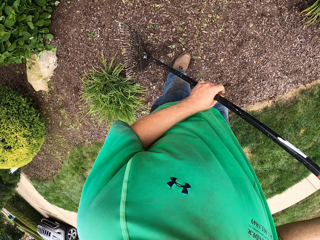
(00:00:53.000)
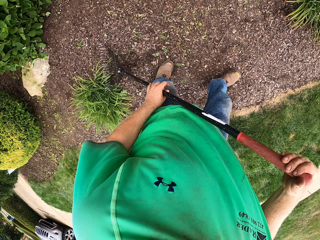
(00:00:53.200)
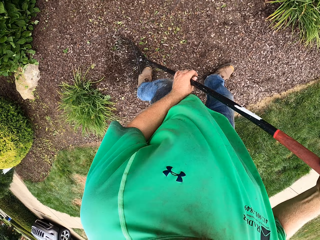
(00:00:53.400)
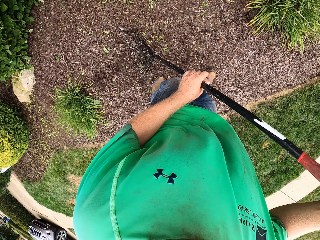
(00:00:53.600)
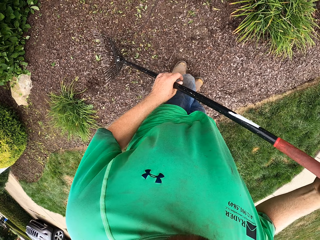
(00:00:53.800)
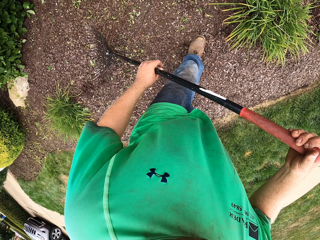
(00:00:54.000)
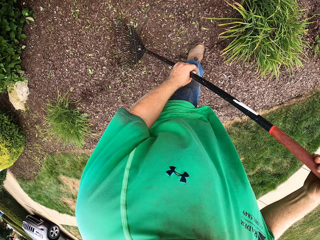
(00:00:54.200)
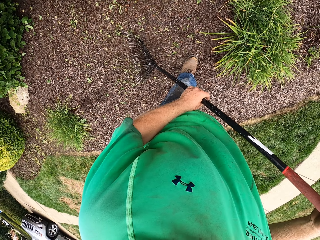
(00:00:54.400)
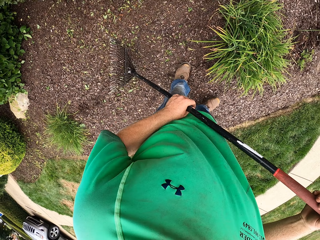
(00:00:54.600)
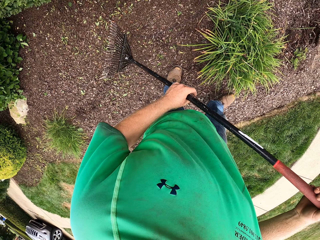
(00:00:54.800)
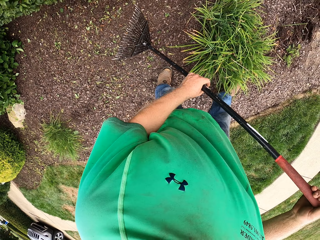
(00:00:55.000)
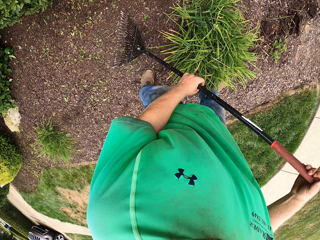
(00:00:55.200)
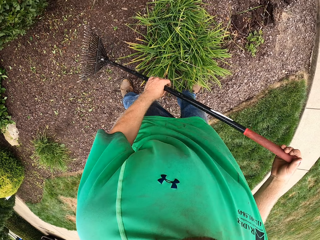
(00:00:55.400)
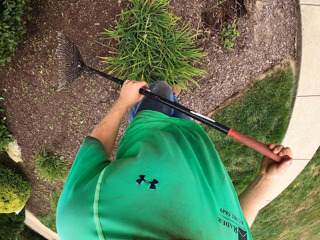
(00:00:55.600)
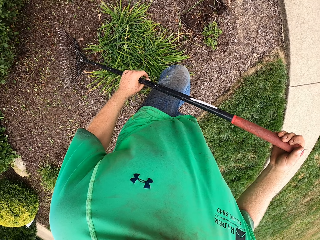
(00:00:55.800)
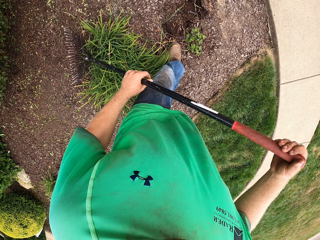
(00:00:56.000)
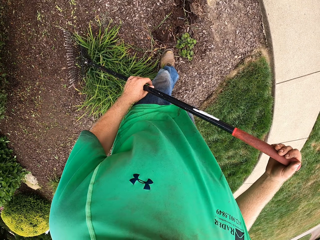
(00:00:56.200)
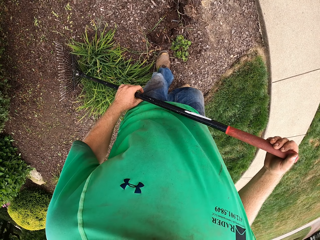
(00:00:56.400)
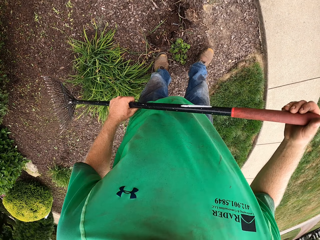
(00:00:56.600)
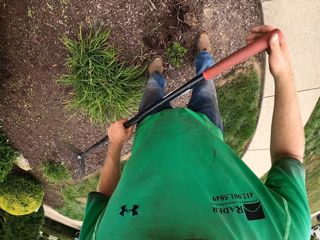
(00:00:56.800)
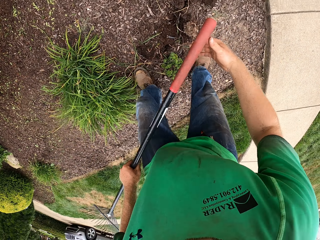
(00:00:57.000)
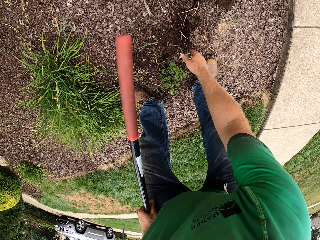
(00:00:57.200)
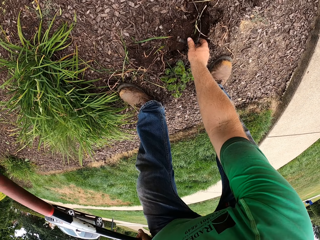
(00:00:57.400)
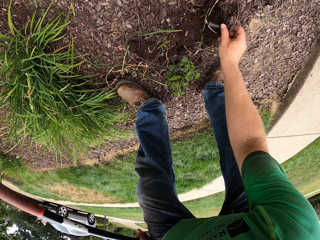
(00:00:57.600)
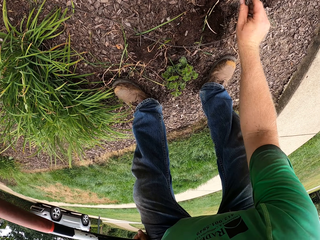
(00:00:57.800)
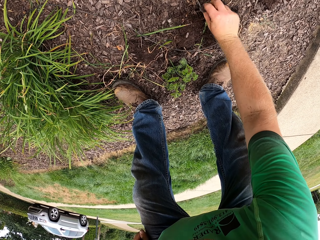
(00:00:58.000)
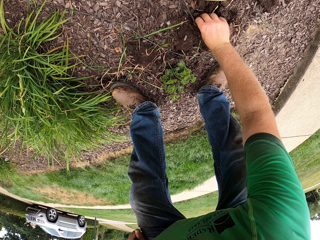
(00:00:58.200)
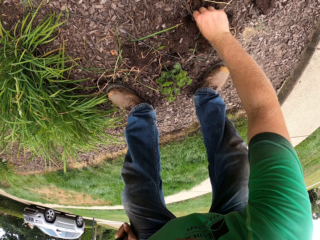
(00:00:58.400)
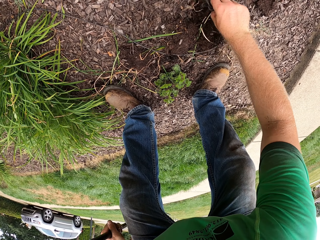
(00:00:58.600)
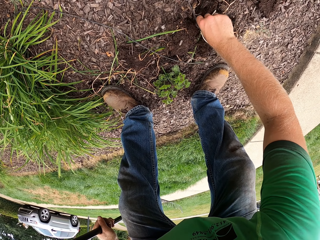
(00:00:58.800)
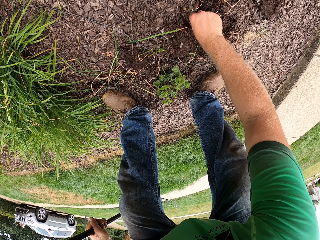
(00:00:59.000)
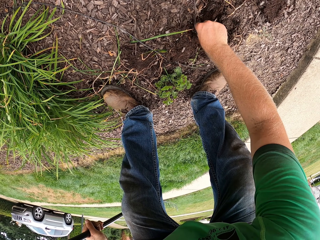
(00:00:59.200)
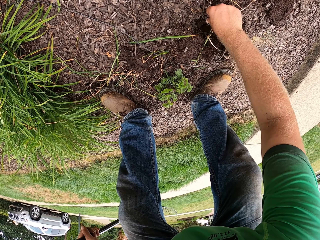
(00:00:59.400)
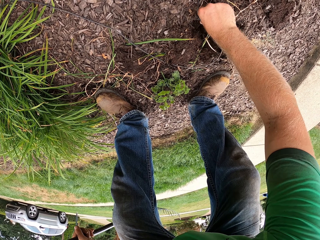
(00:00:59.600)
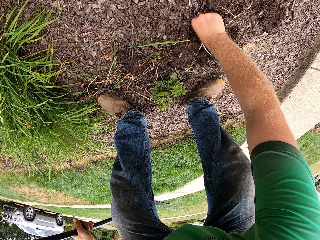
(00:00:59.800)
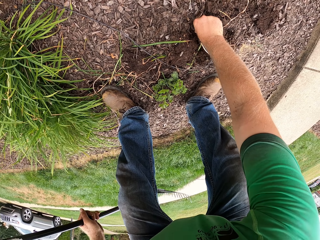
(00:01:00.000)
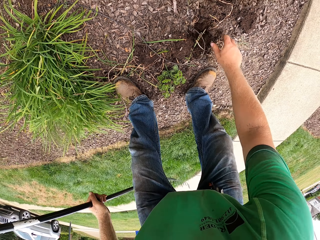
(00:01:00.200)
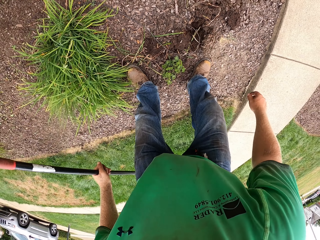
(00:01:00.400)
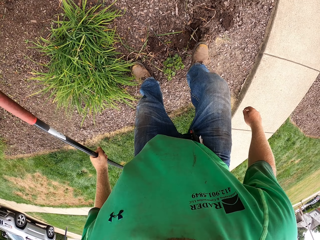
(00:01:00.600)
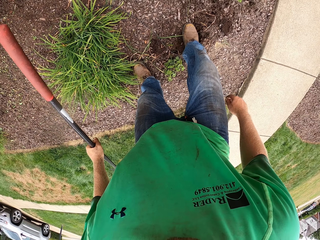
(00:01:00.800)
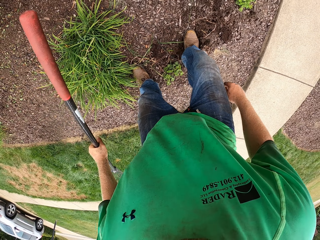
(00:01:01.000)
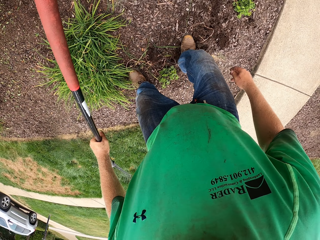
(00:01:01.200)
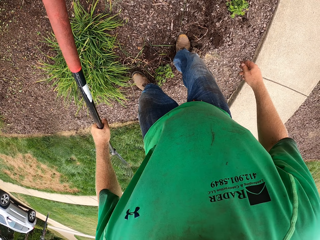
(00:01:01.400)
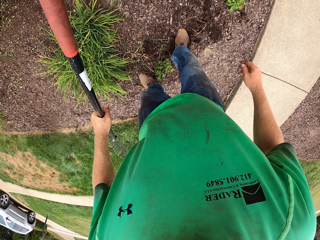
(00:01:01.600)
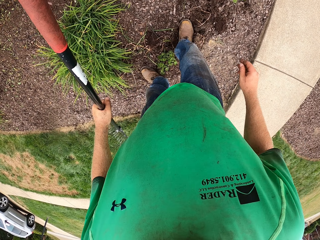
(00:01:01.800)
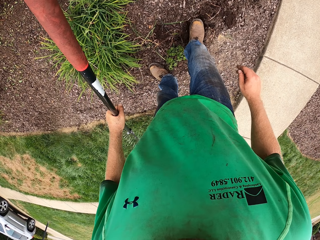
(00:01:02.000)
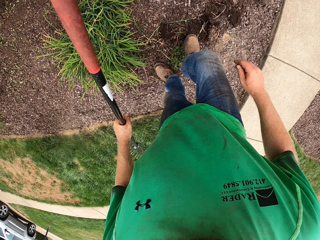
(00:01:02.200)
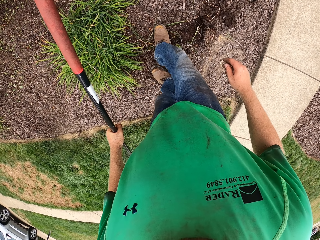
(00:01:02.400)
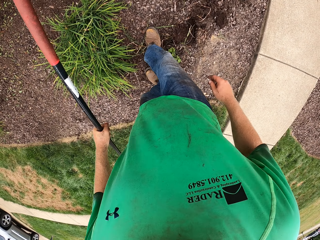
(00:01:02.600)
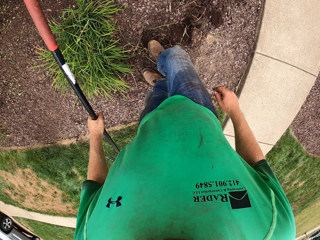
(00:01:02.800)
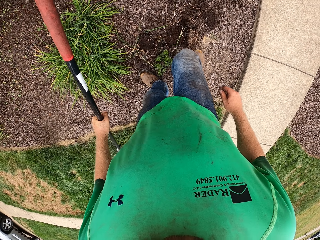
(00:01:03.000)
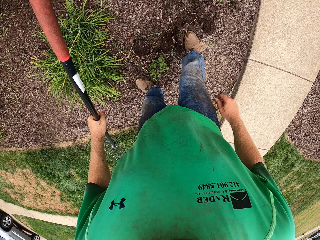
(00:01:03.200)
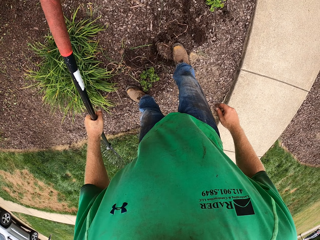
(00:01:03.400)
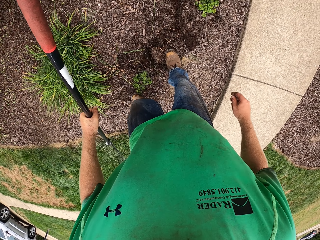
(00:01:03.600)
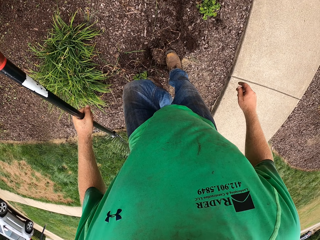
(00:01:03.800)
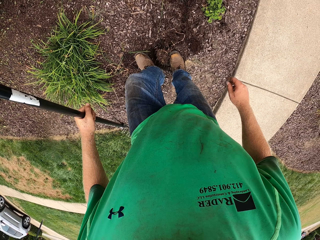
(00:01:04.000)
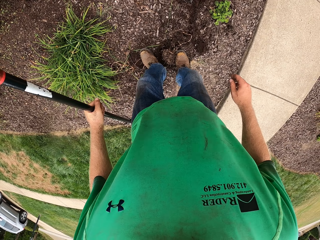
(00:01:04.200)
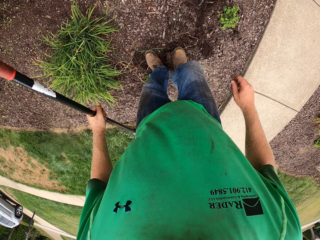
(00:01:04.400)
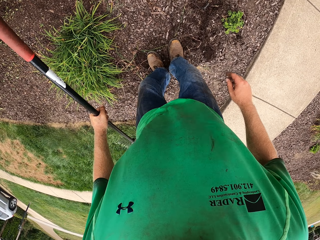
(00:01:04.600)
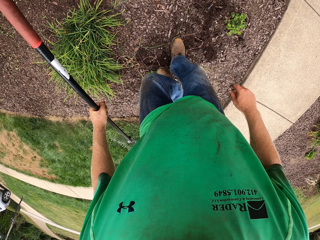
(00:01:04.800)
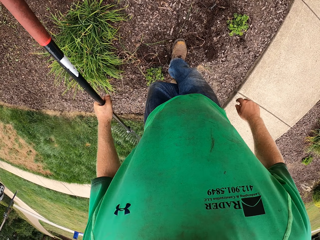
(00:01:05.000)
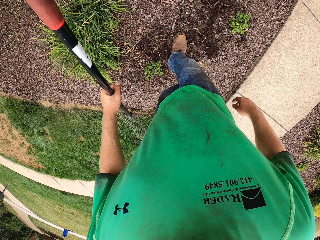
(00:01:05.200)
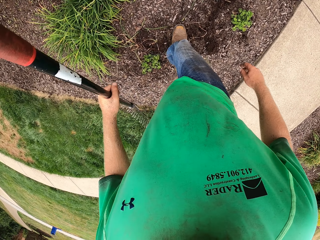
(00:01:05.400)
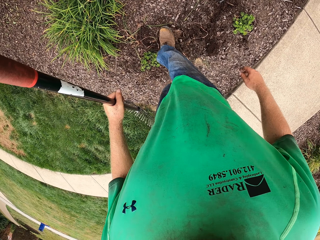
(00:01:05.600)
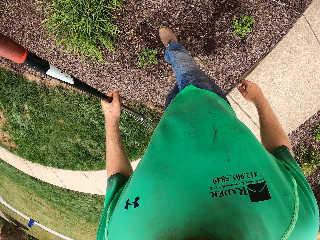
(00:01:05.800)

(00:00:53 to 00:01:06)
The camera wearer examines the wire on the ground with his right hand. He adjusts the cable on the ground. He stomps on the wire on the ground with both legs.

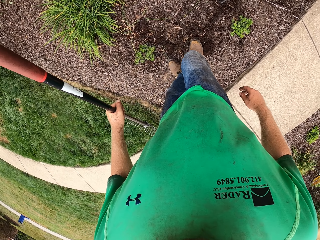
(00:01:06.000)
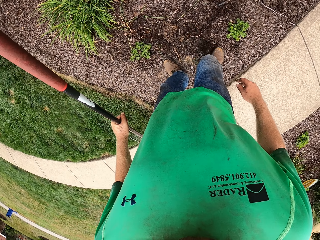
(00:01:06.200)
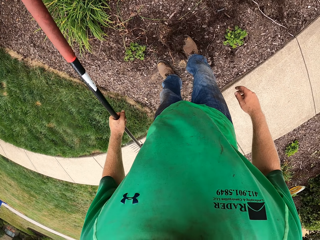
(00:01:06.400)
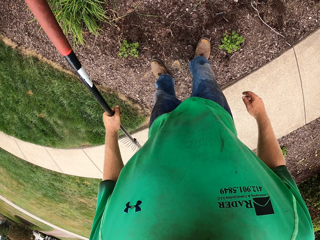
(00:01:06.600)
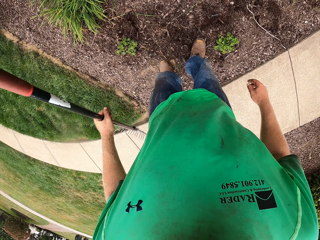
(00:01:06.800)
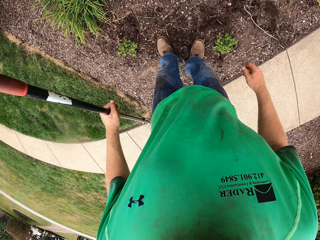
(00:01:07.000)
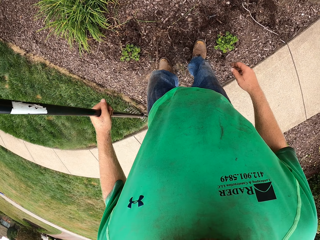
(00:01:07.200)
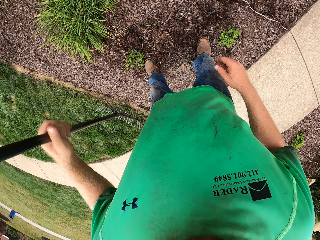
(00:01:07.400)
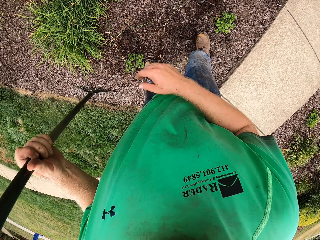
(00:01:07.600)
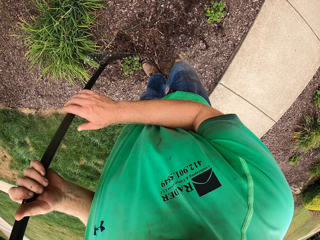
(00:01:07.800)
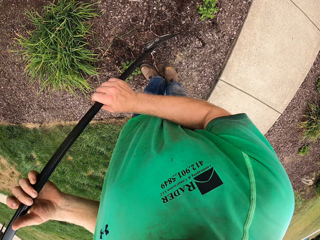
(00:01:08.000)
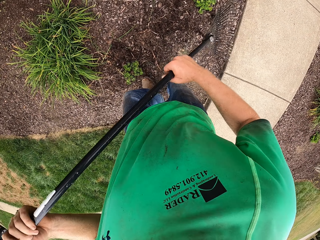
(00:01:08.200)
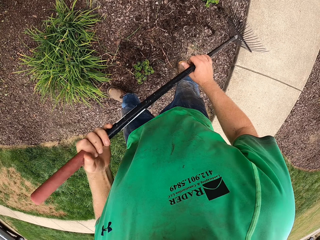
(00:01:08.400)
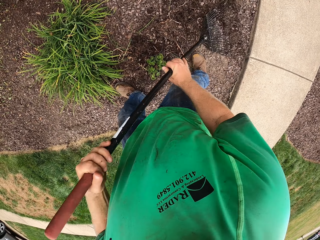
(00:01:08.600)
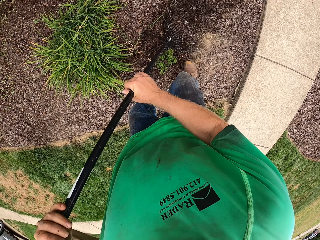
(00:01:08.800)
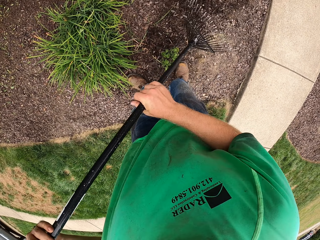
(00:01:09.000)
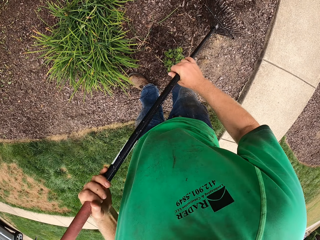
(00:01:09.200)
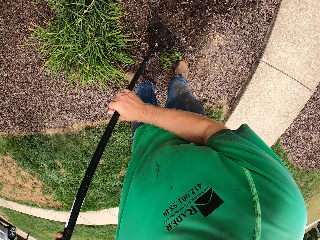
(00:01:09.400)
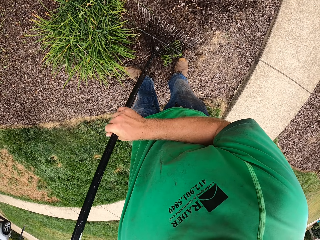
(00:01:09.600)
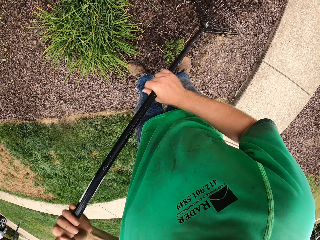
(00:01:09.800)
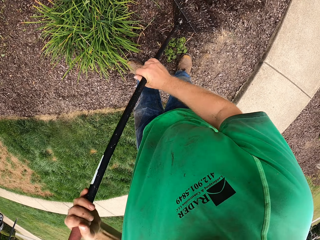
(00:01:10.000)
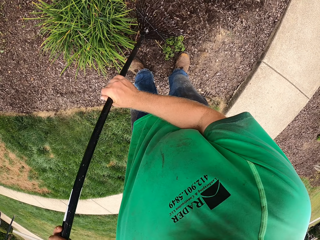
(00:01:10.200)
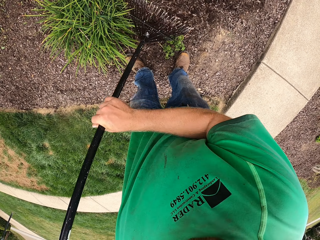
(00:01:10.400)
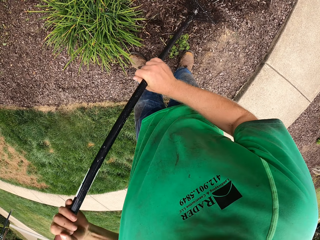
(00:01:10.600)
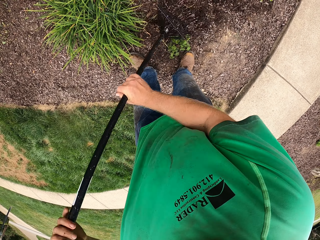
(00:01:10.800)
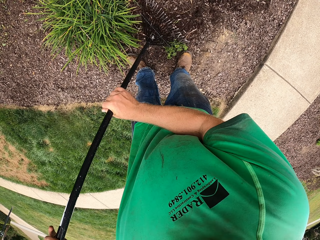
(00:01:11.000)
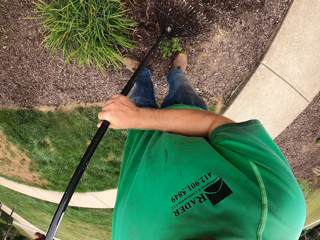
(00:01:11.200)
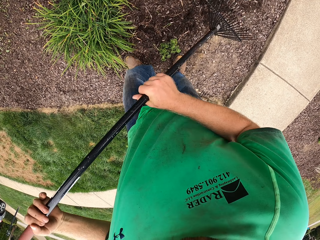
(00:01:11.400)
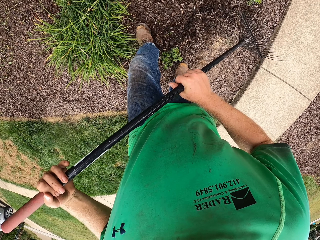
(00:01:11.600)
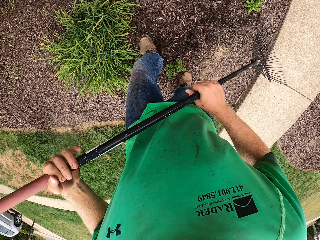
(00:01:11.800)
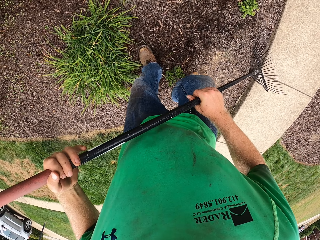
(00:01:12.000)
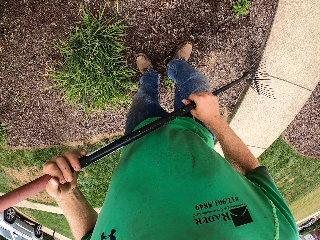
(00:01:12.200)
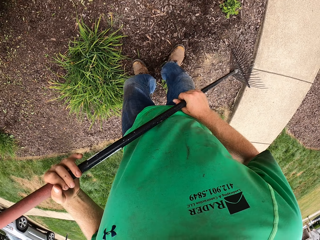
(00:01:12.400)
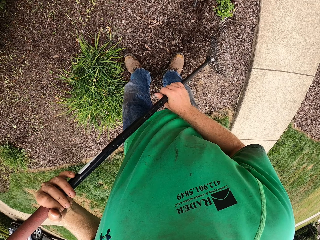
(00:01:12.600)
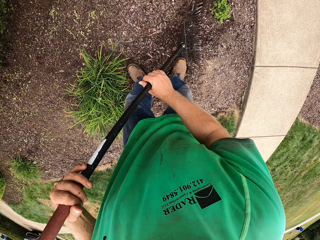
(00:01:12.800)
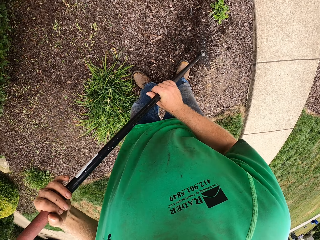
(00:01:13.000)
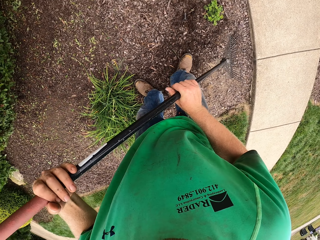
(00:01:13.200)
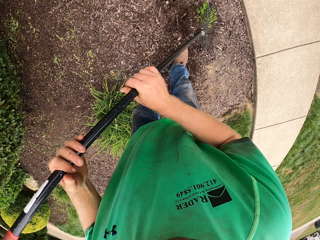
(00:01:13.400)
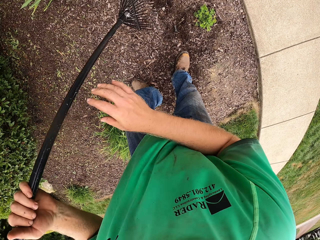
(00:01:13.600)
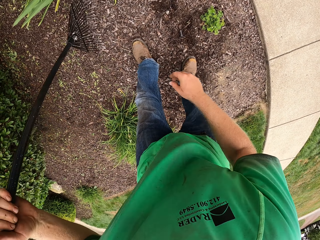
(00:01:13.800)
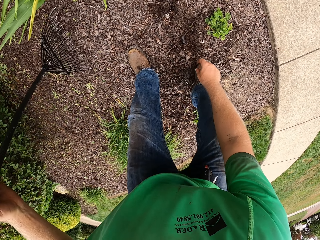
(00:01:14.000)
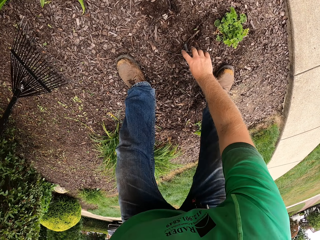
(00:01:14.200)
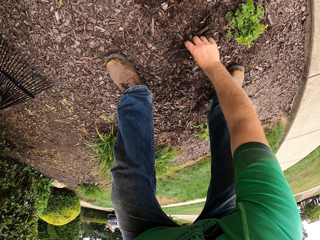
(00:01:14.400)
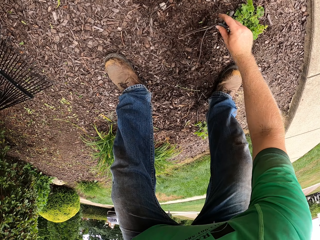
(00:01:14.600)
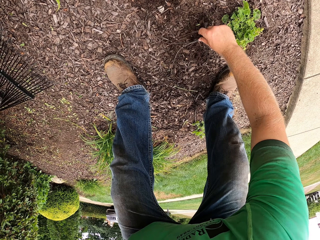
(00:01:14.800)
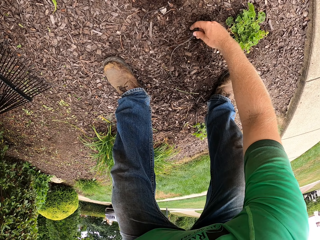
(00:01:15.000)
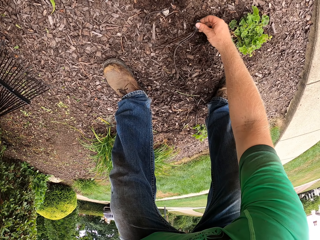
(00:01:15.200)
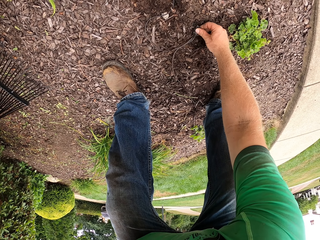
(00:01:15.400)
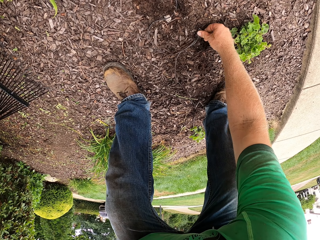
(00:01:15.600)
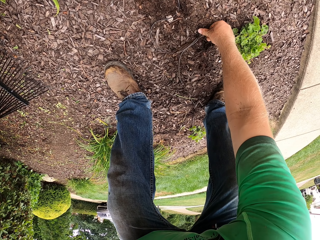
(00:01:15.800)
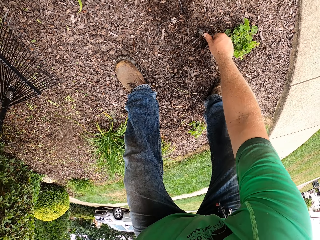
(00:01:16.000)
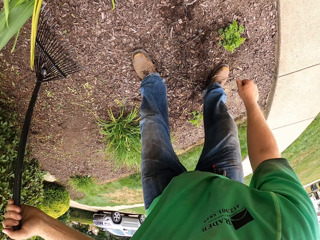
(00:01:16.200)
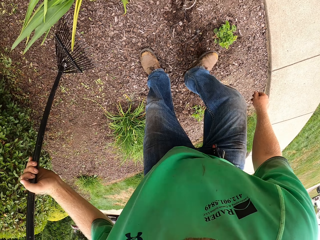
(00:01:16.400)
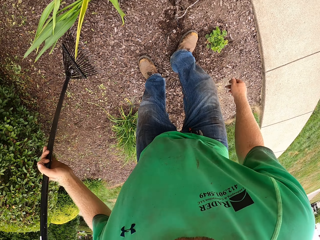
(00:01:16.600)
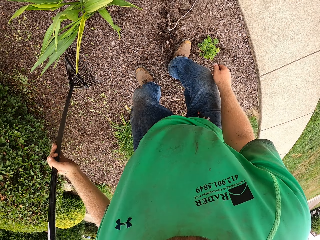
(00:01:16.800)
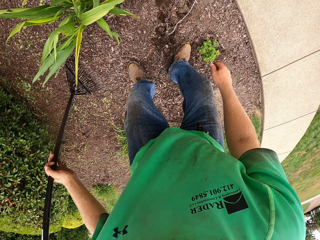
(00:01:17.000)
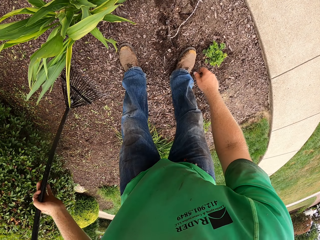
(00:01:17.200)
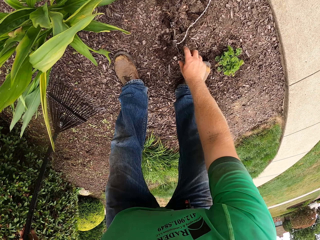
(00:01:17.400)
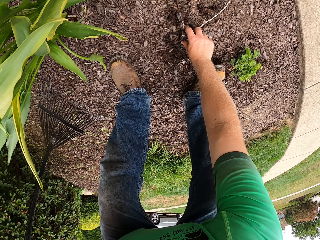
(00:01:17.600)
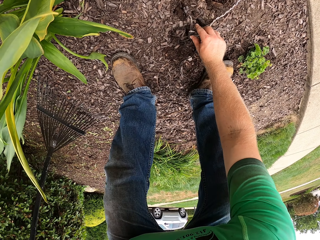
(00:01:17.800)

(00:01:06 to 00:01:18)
The camera wearer places his right hand on the rake on his left hand. He rakes leaves on the ground with the rake in both hands. He covers the cable with the leaves. He removes his right hand from the rake in his left hand. He examines the wire on the ground with his right hand. He adjusts the cable on the ground. He stomps on the wire on the ground with his right leg.
